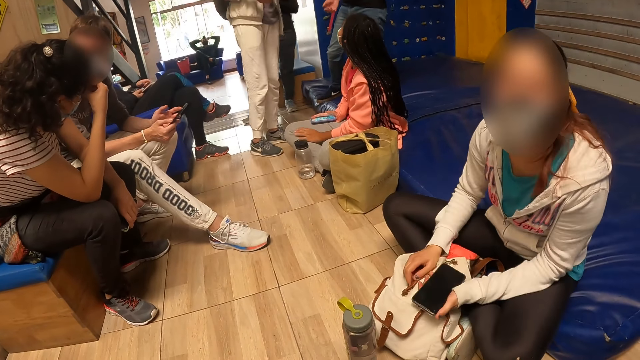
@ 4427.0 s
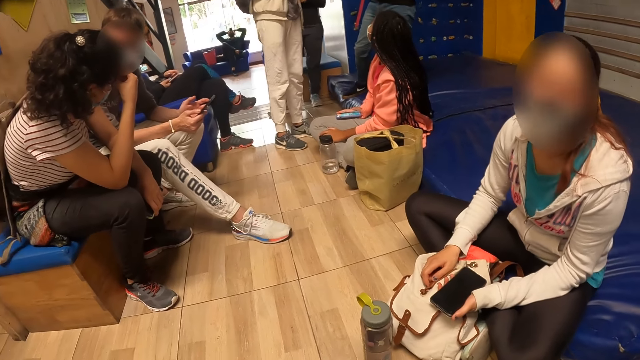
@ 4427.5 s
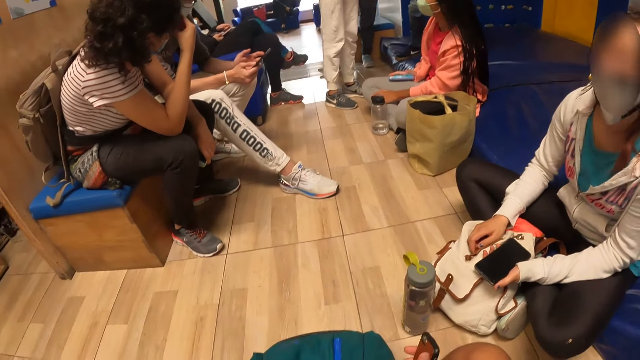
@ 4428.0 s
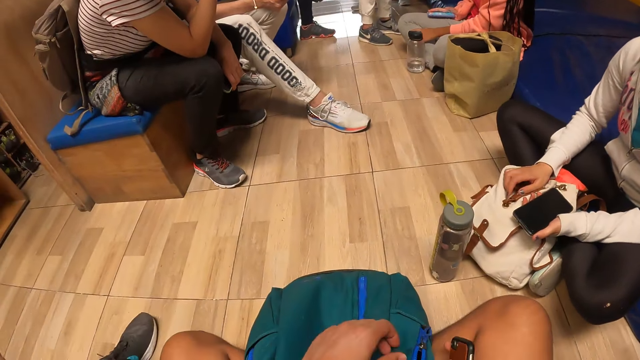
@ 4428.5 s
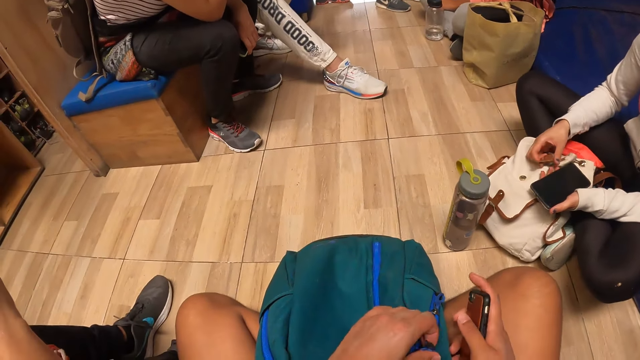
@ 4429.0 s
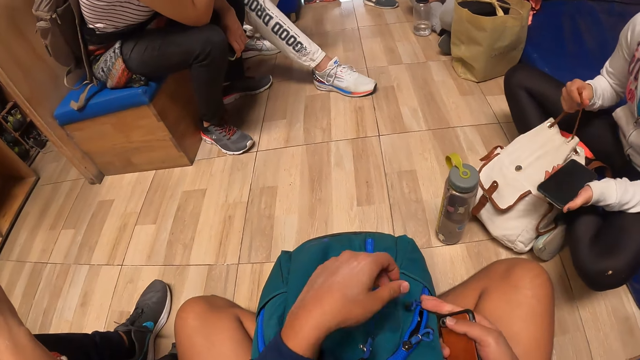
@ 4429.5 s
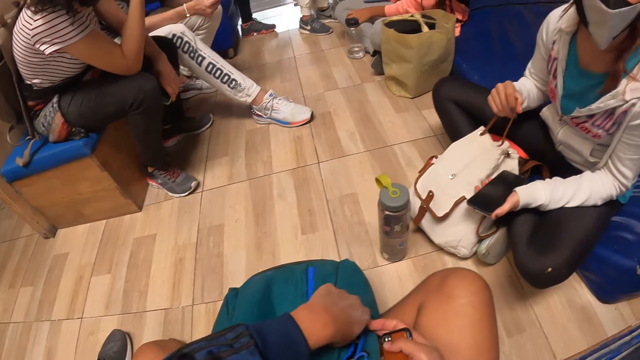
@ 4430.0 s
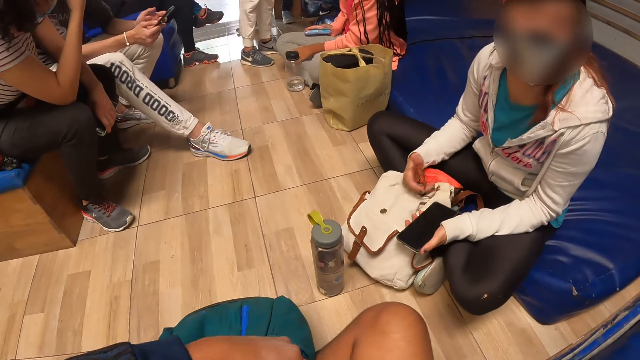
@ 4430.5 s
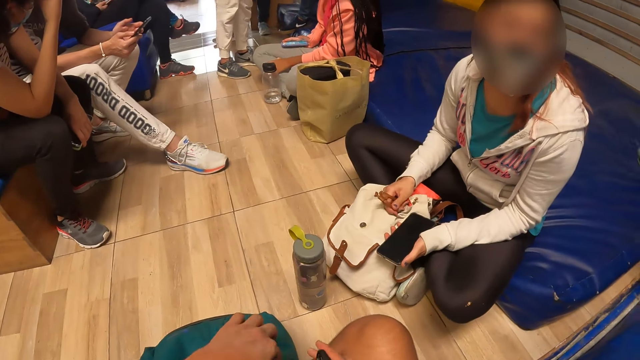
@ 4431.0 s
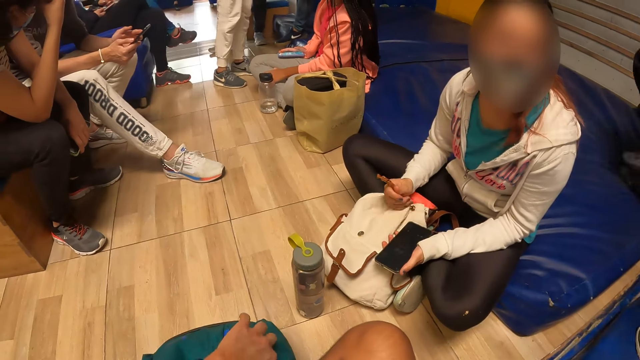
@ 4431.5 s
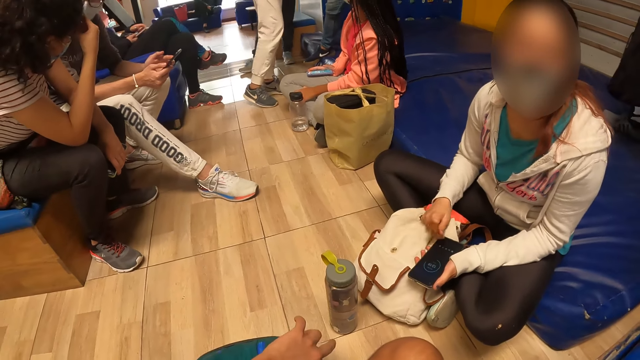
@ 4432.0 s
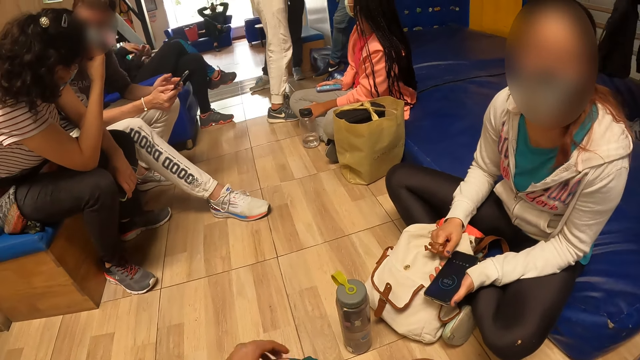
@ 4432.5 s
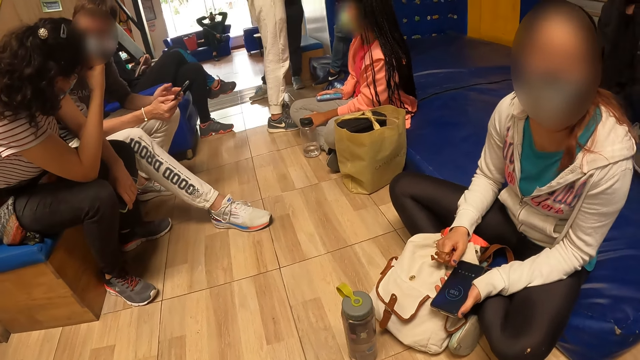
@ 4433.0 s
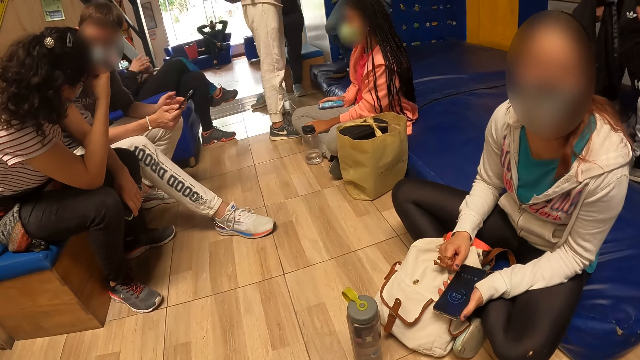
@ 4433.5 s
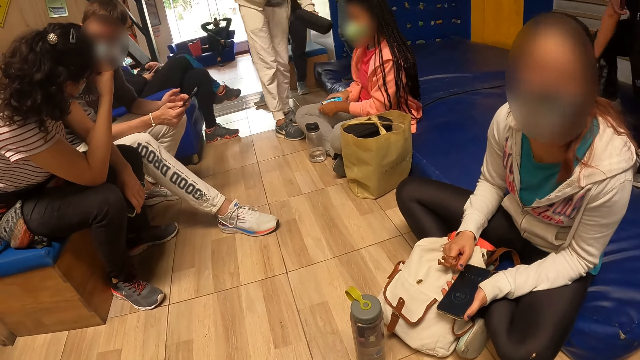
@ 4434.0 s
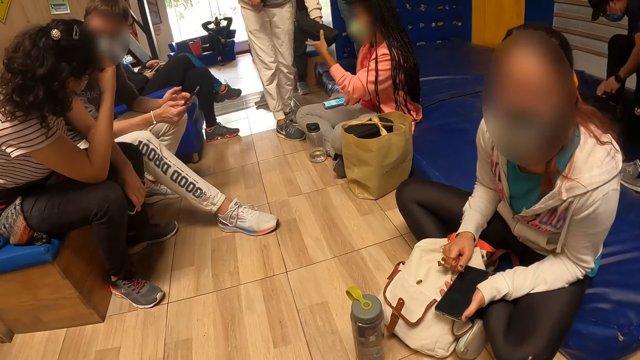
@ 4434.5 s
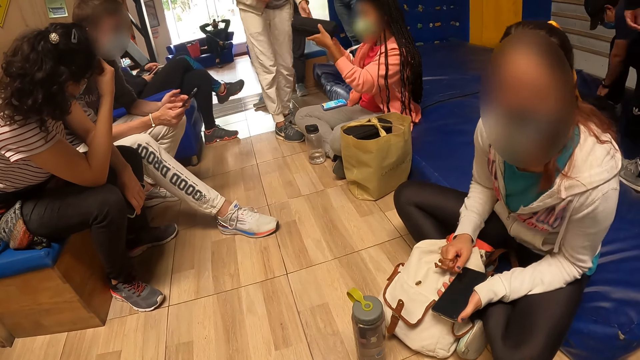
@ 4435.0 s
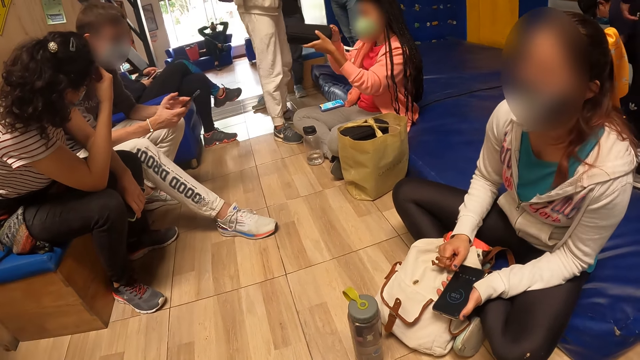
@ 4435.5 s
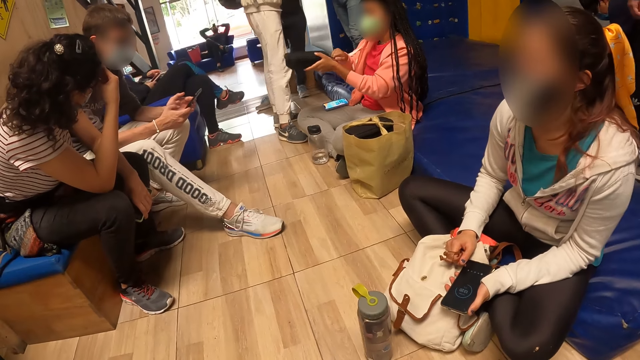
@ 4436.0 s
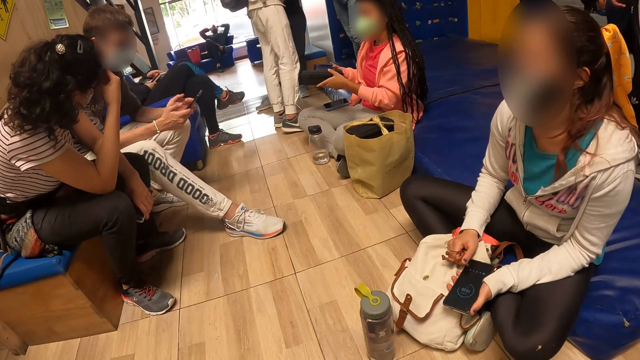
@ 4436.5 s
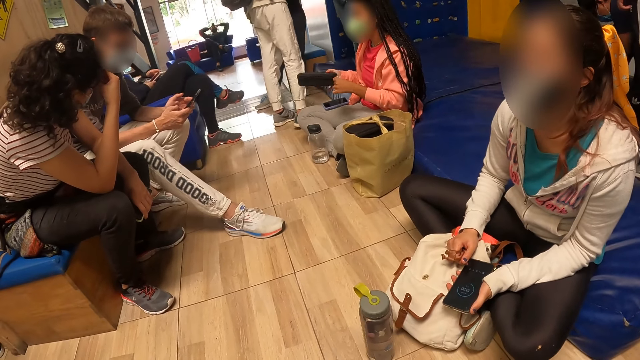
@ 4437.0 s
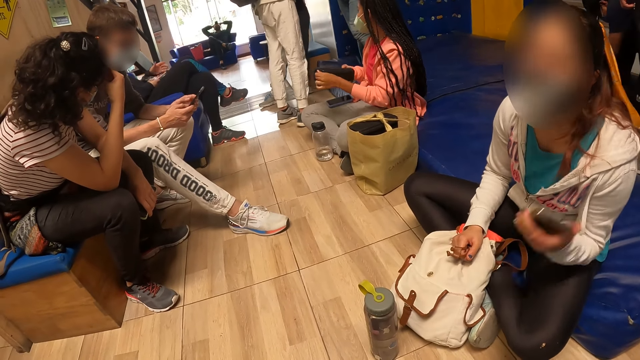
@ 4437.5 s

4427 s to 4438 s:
The camera wearer touches the bag on the floor with both hands. They zip the bag. A woman adjusts the bag on the floor with her right hand. The woman pulls the bag straps. The camera wearer interacts with the woman. Another woman picks the mobile phone from her leg with her right hand. The other woman drops the mobile phone on her leg with her right hand. The other woman collects the purse from a third woman with her left hand and opens the purse with both hands.

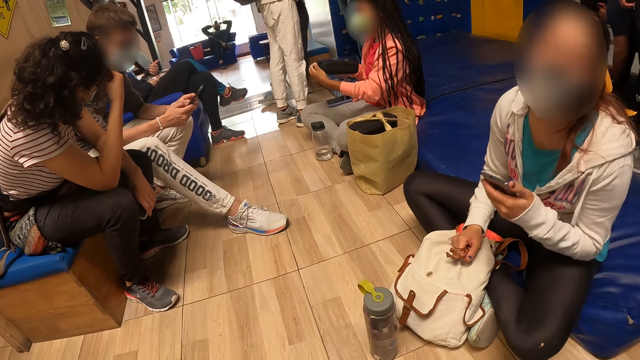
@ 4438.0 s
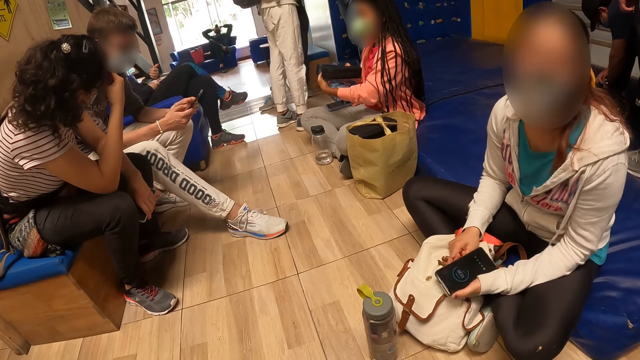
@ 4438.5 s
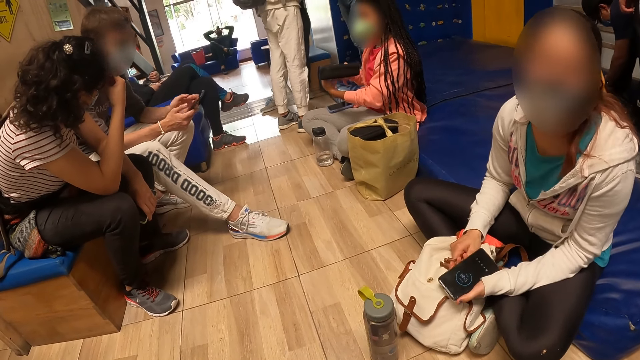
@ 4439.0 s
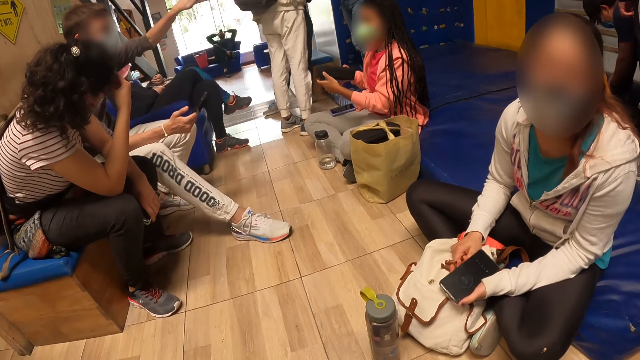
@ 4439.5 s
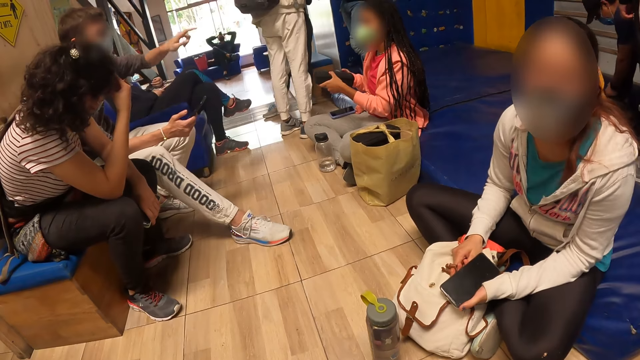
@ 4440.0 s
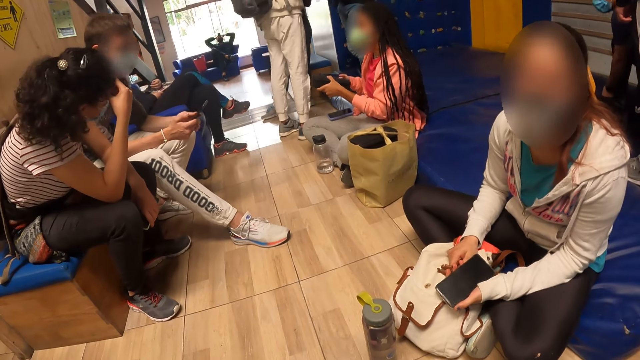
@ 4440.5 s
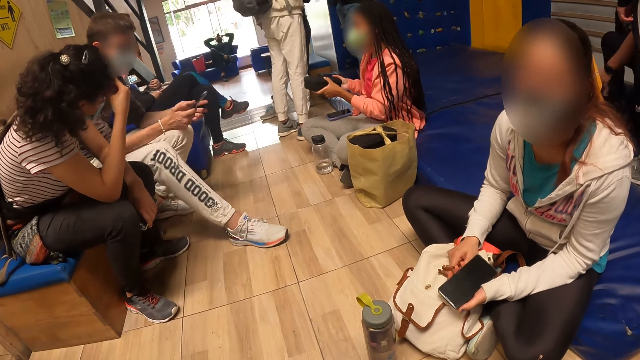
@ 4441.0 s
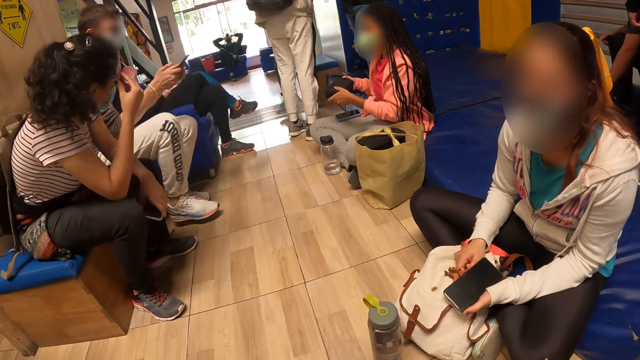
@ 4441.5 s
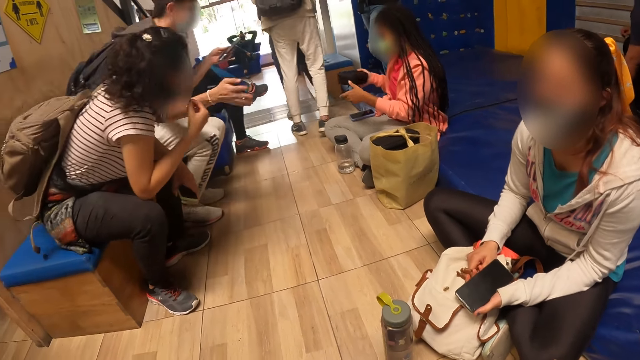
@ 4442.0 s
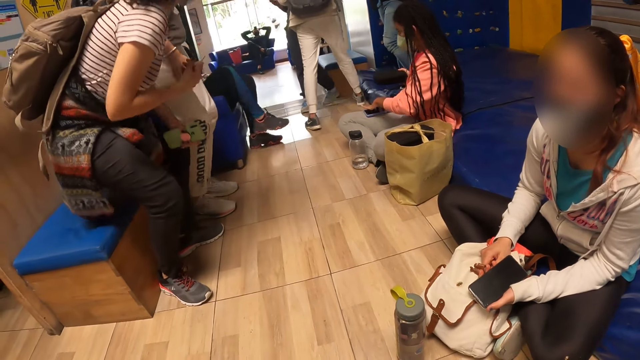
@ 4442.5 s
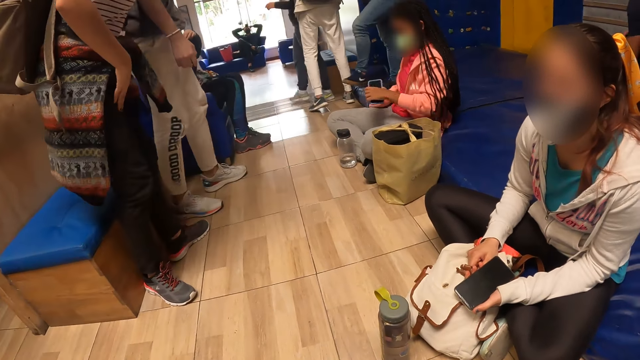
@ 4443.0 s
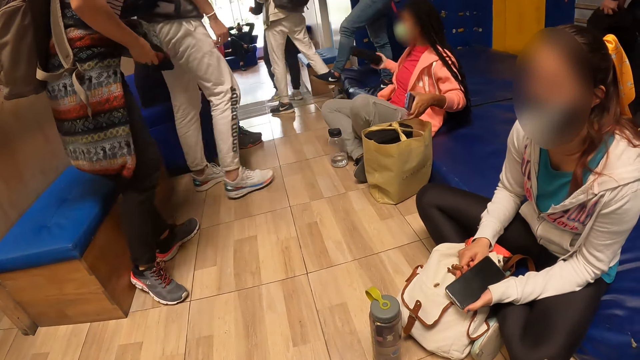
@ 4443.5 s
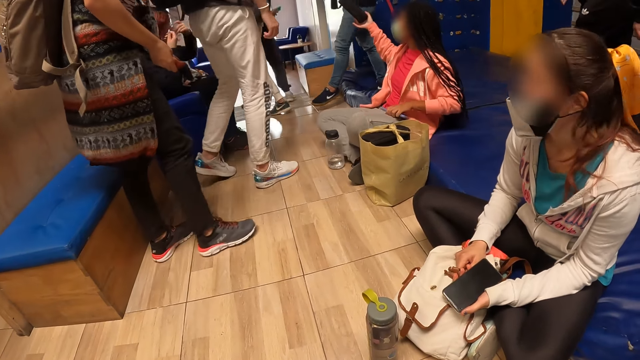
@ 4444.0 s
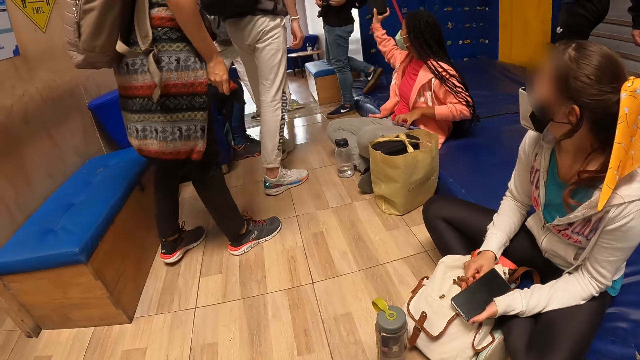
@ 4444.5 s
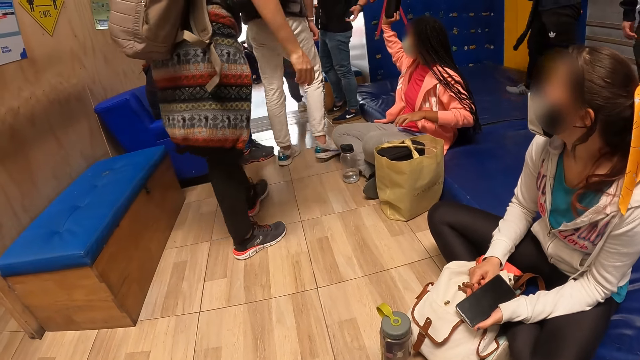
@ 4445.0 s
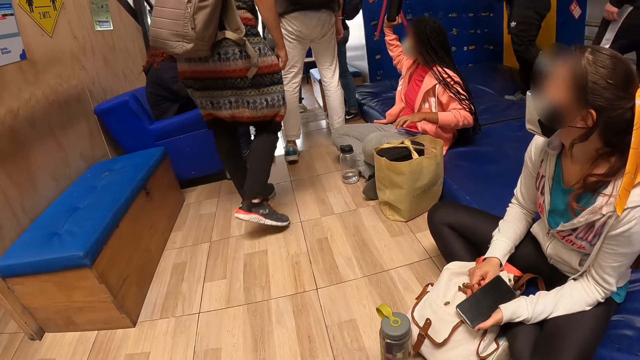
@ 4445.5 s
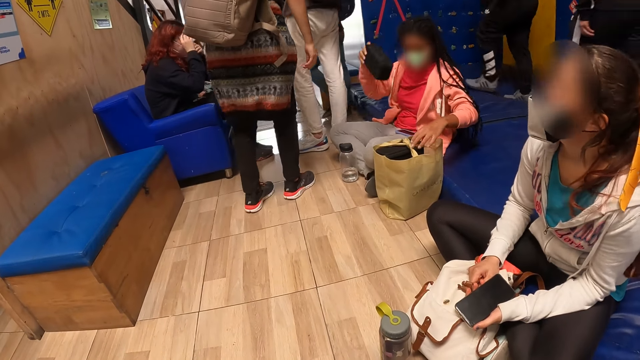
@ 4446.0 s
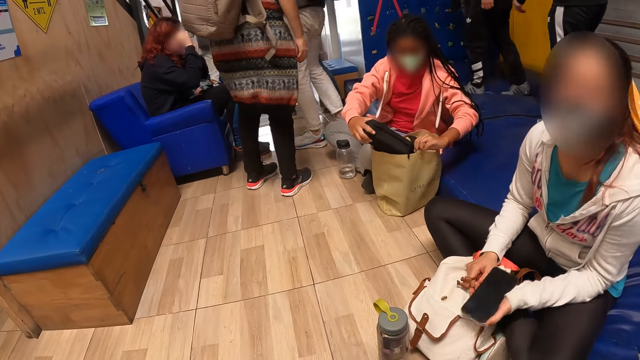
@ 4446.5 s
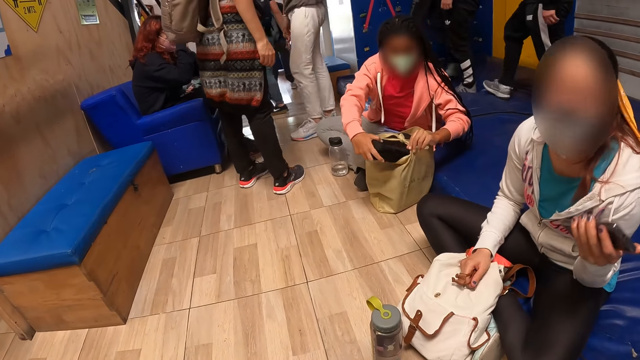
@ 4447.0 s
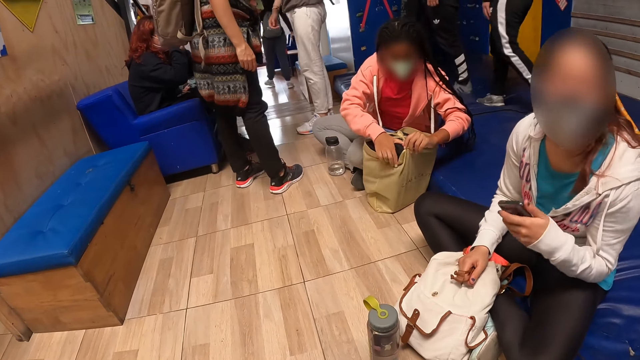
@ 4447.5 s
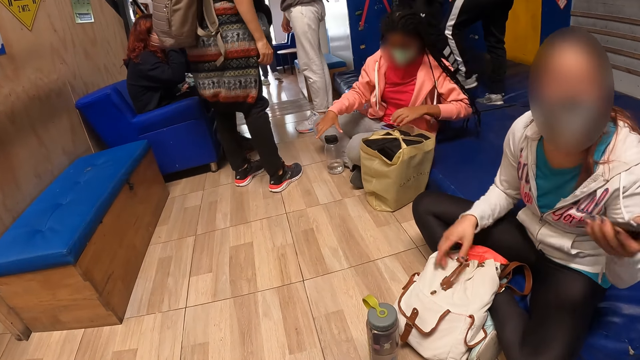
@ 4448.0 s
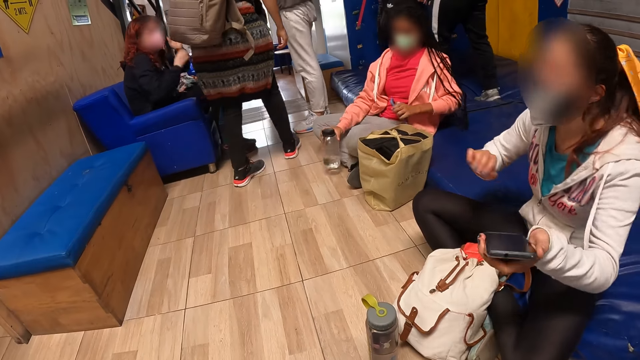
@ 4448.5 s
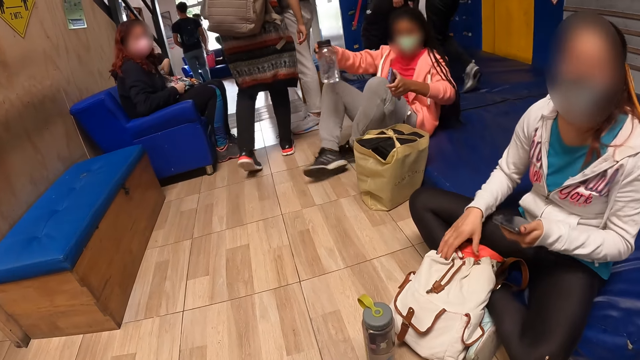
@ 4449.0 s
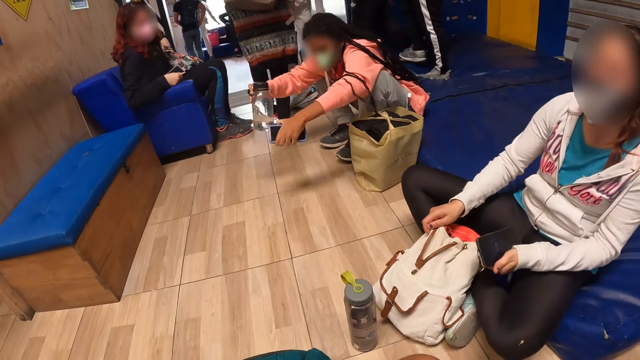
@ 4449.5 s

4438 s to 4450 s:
A man holds the mobile phone in his right hand and gestures with his left hand. The man holds the mobile phone in his left hand. A group of people walks to a door. A woman picks the mobile phone from her leg with her left hand. Another woman ties a sweater on her waist with both hands. The first woman puts the purse in the bag on the floor with both hands. The first woman picks the bottle from the floor with her right hand.
